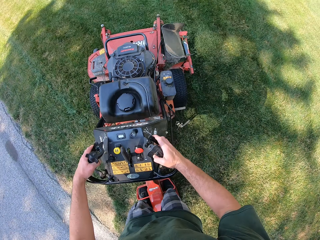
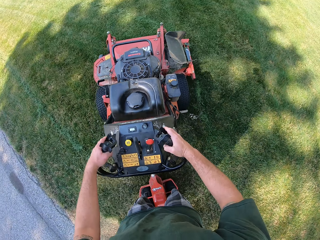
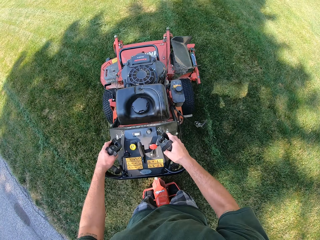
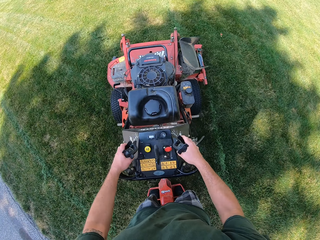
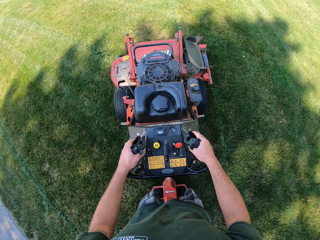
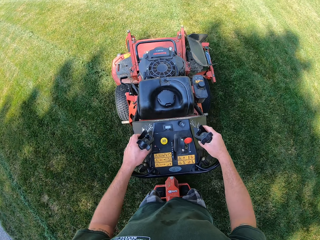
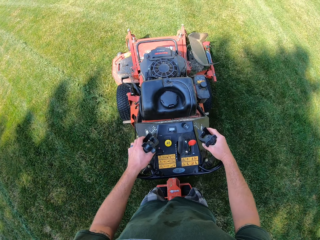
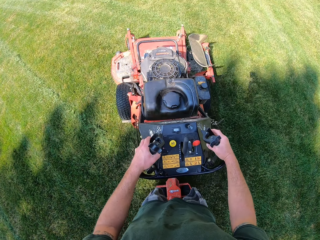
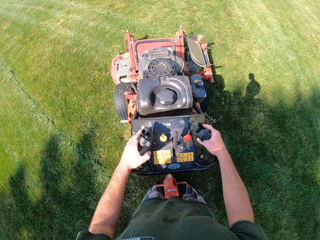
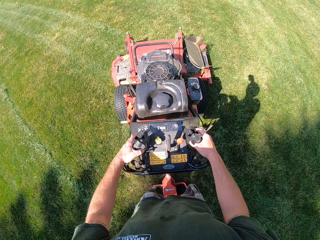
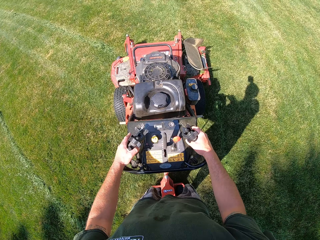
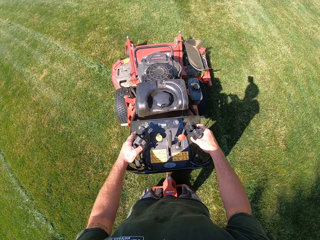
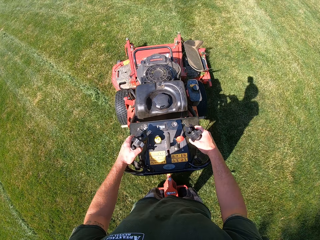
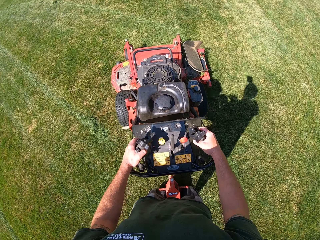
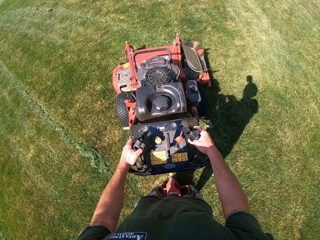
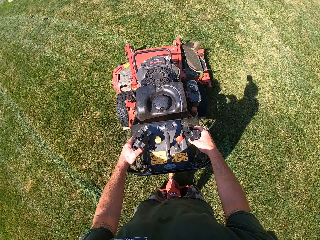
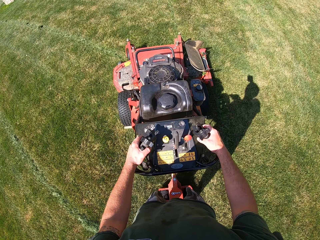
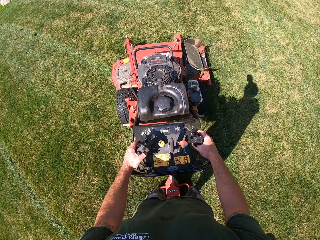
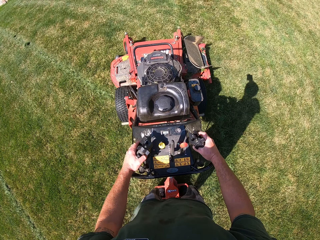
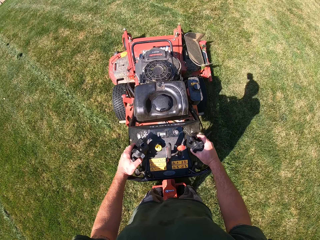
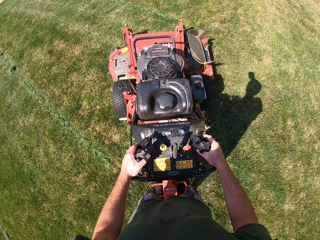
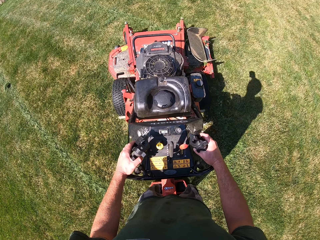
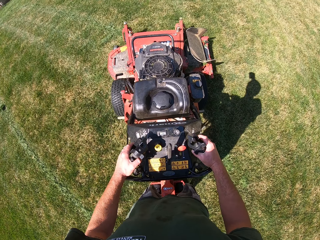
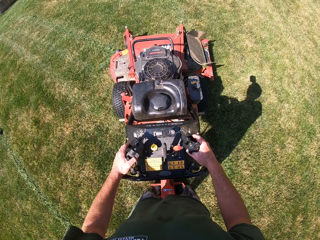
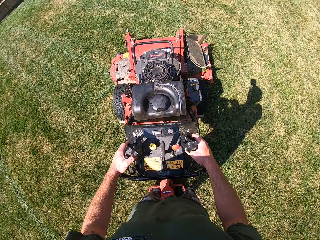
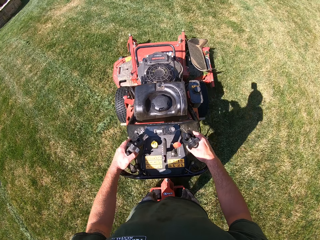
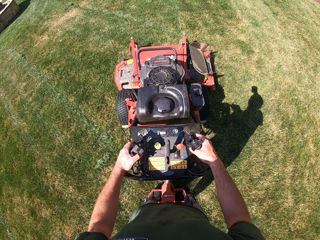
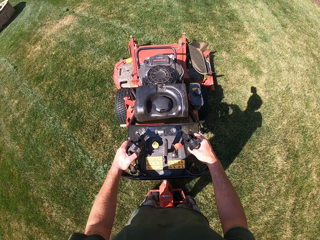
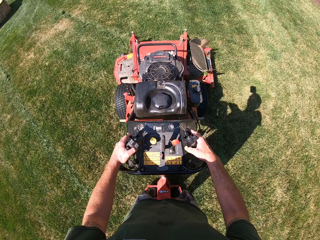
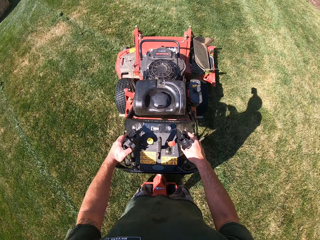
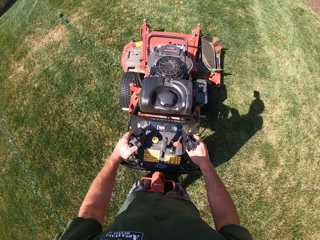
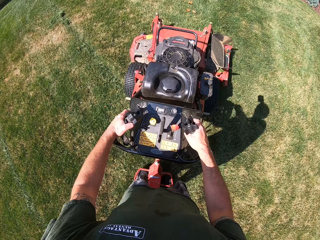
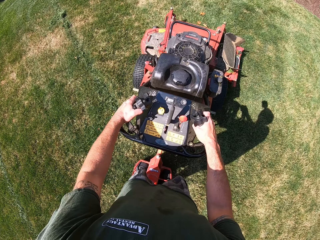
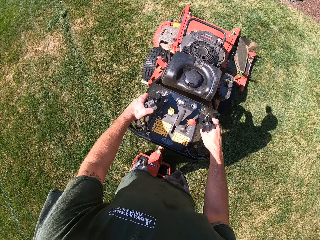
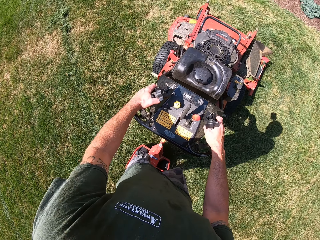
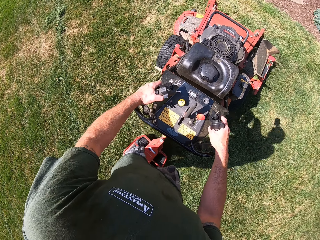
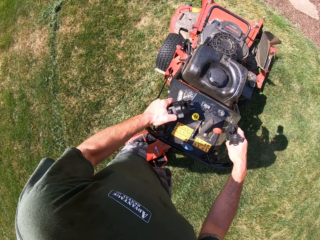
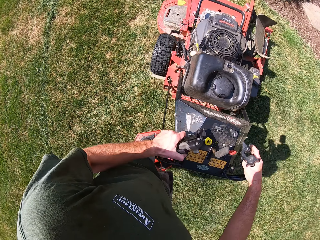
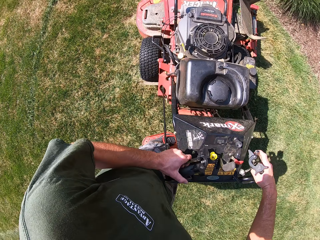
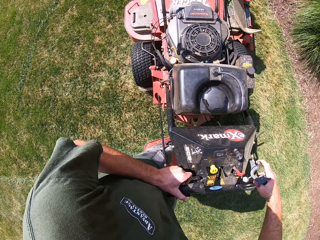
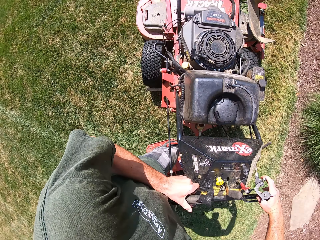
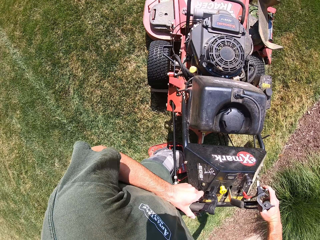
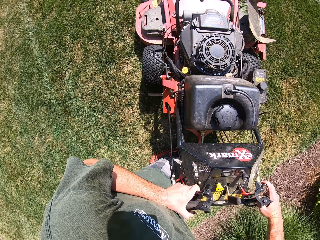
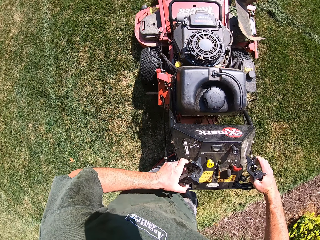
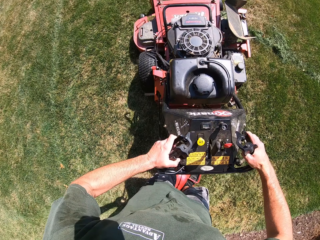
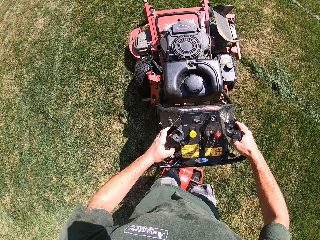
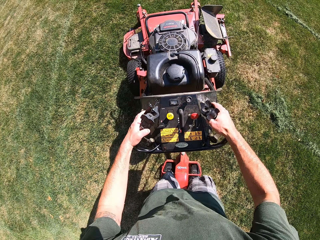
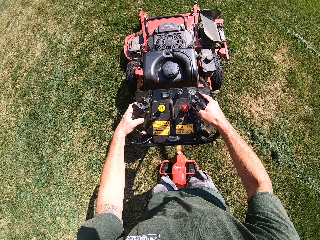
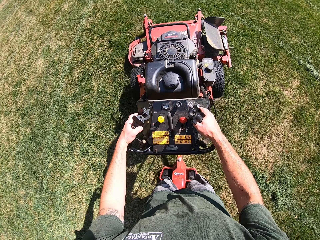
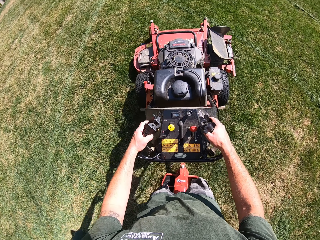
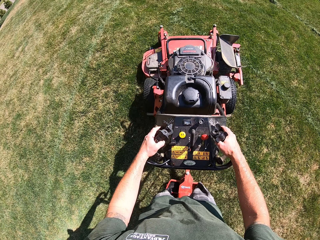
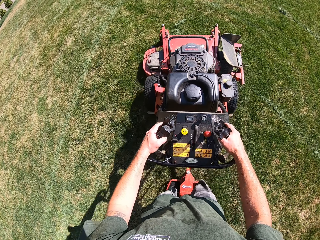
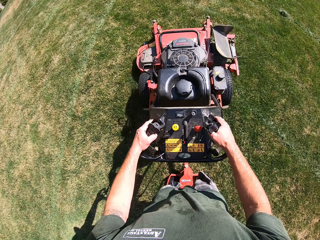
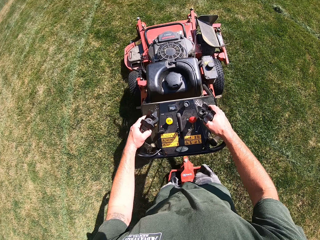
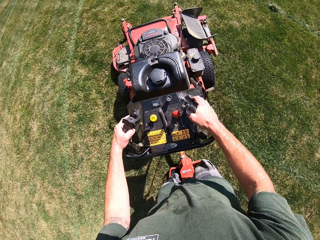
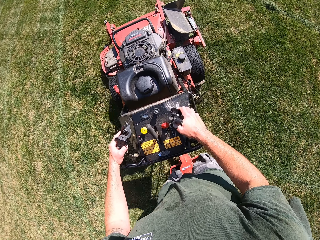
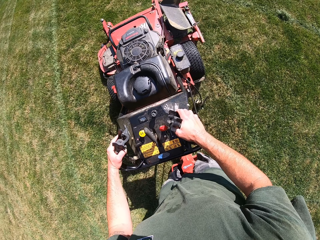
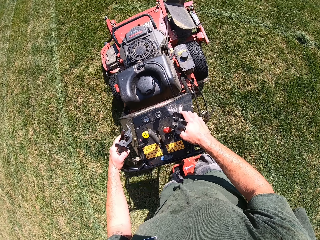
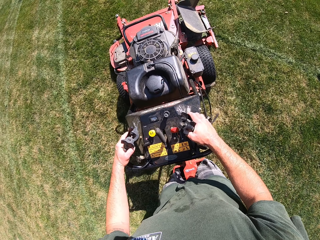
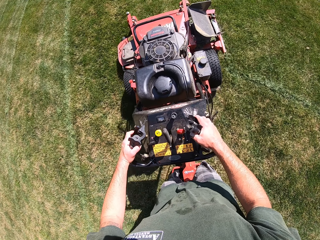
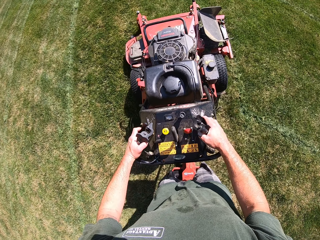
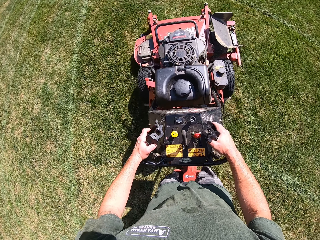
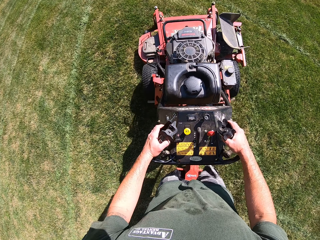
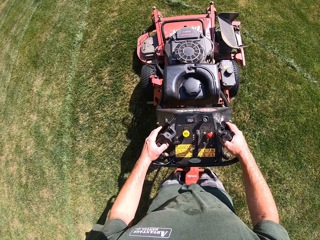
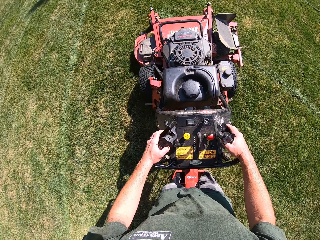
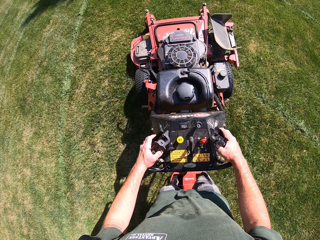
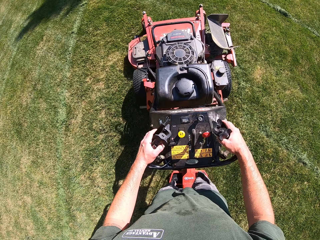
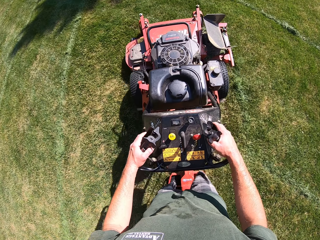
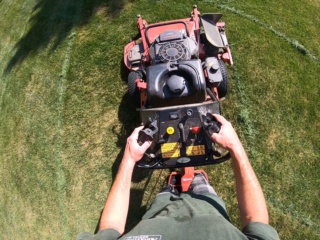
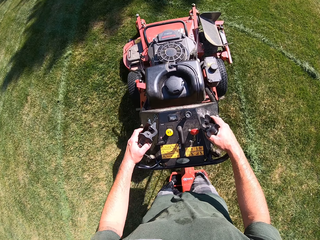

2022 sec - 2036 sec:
The camera wearer mows the lawn with the lawn mower. They turn the lawn mower to the left. They mow the lawn with the lawn mower.

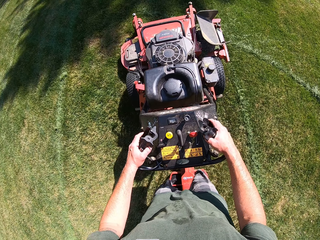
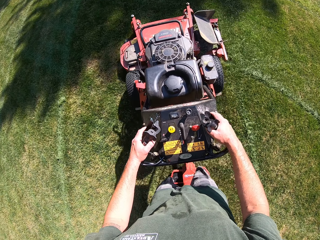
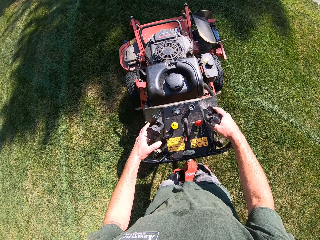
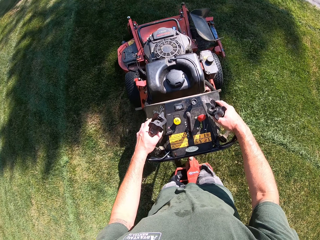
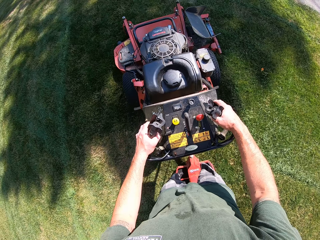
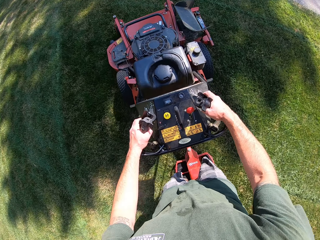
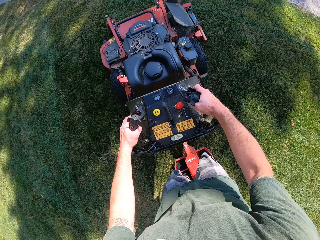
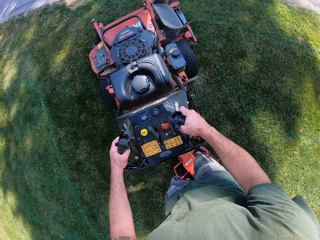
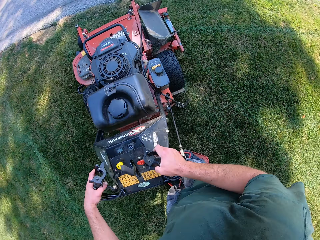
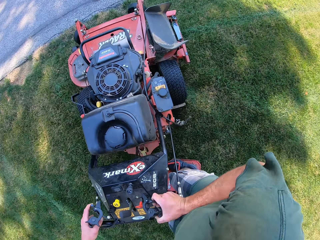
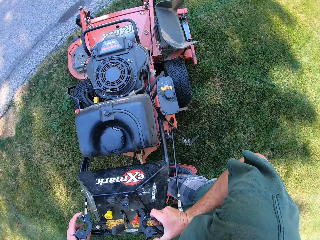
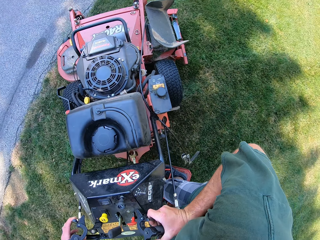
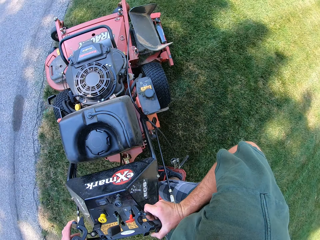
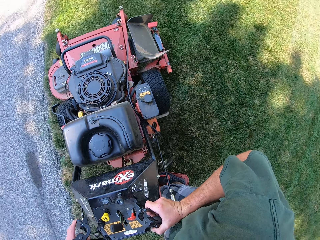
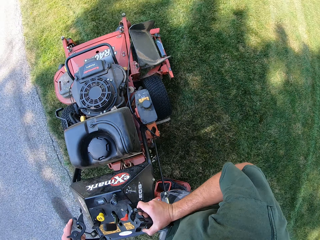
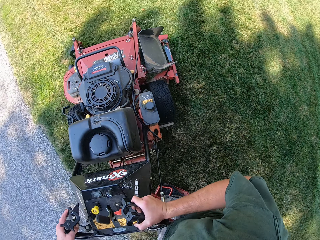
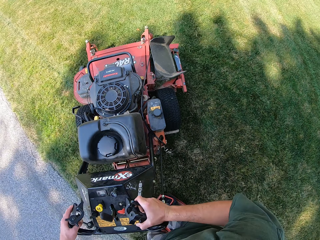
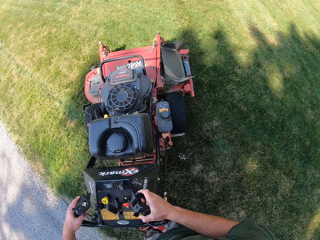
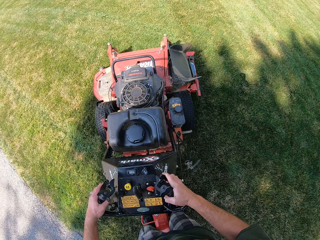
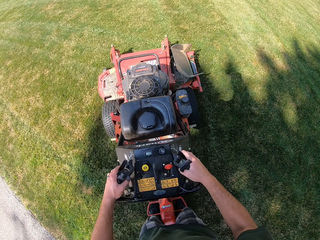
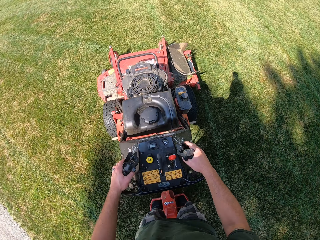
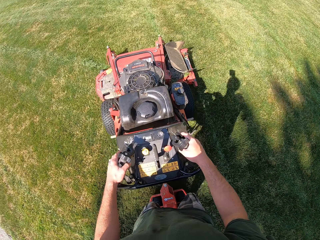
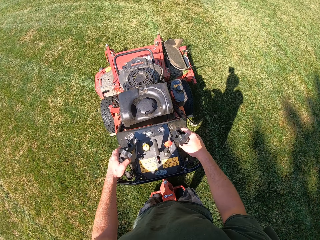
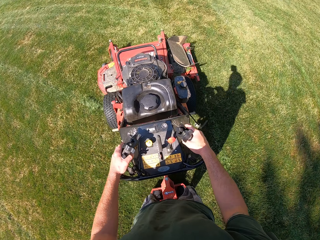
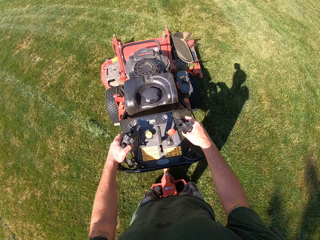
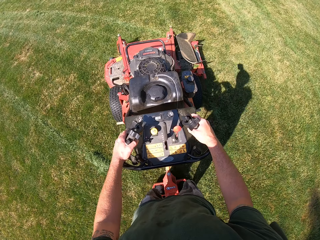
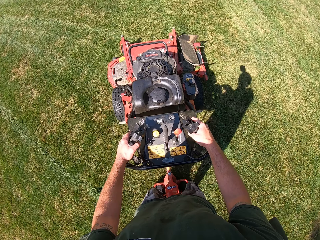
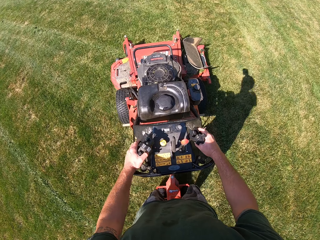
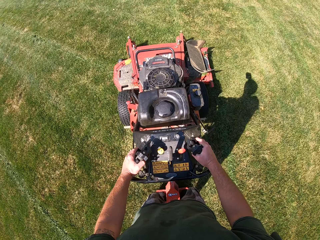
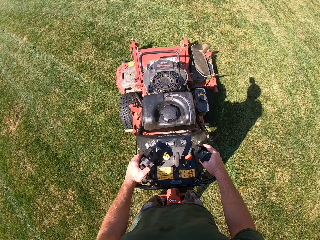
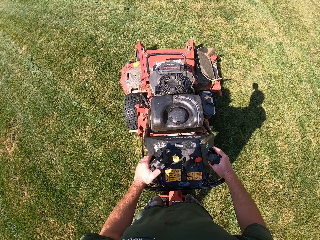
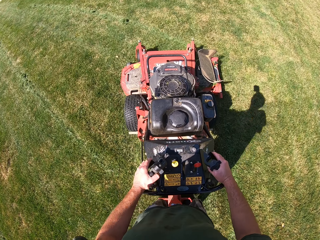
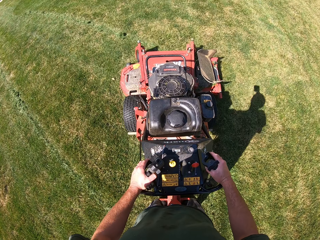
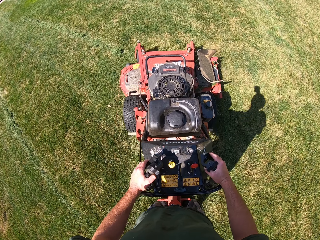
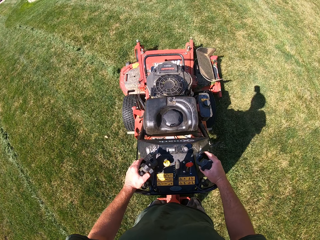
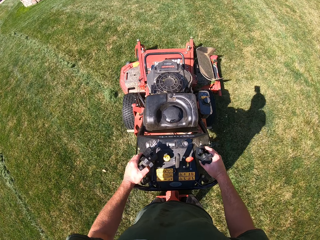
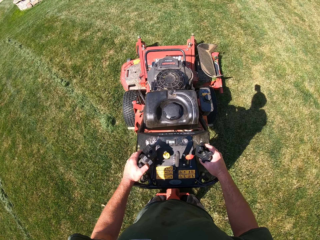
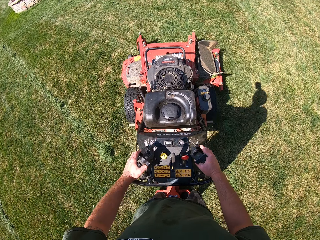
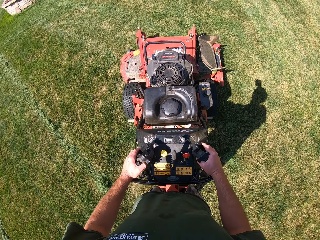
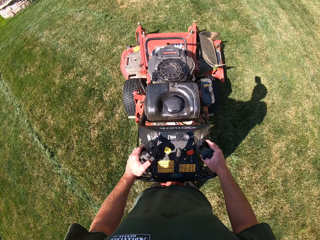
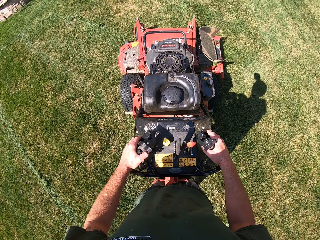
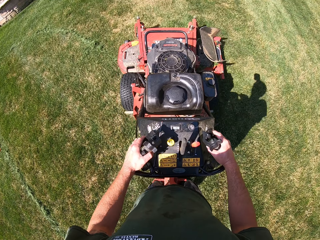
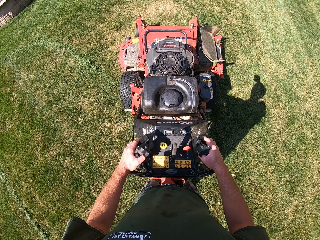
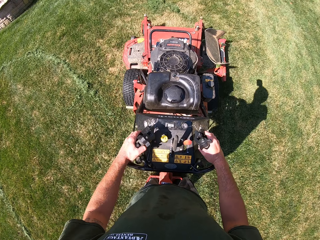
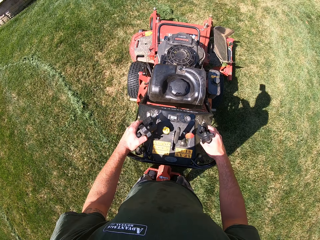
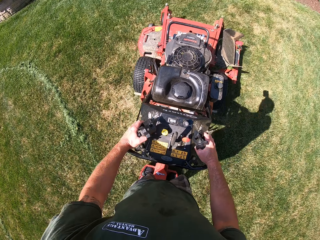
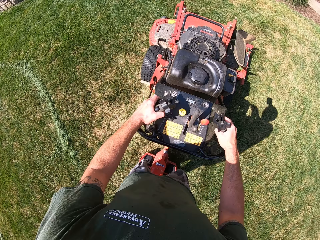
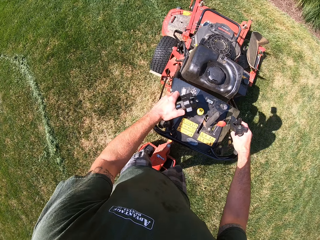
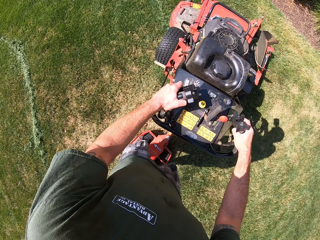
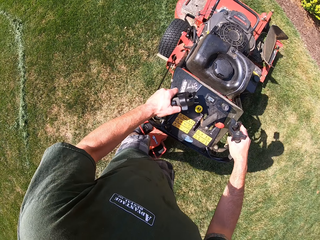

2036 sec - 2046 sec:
The camera wearer turns the lawn mower to the right. They mow the lawn with the lawn mower.
